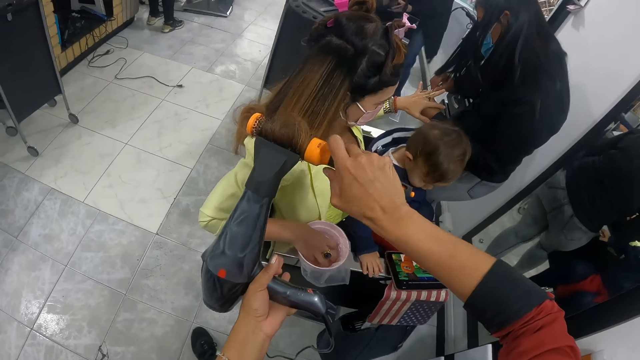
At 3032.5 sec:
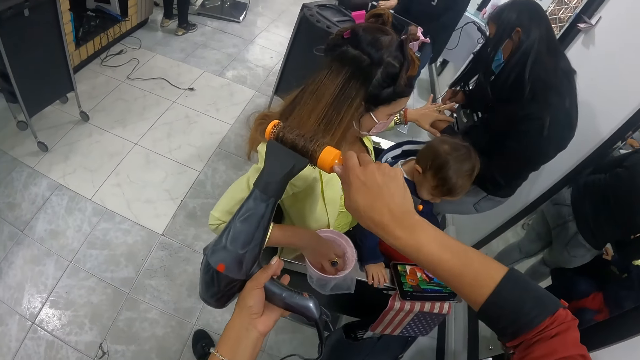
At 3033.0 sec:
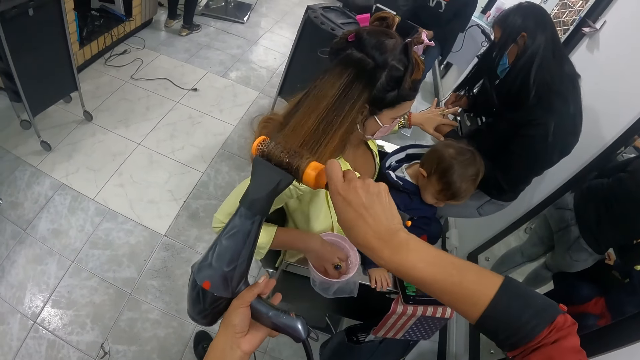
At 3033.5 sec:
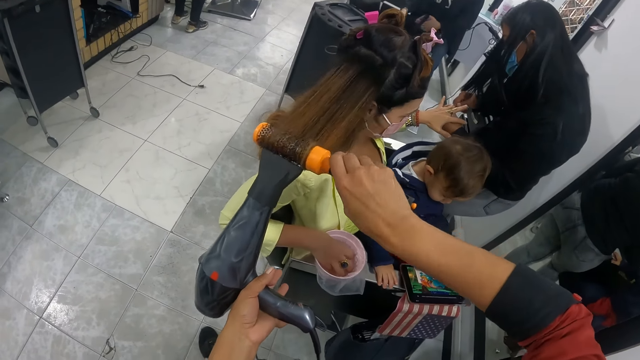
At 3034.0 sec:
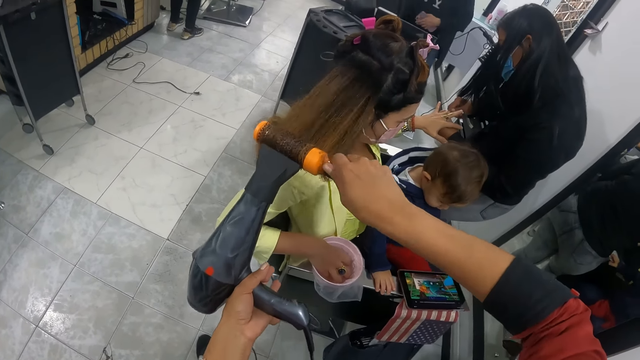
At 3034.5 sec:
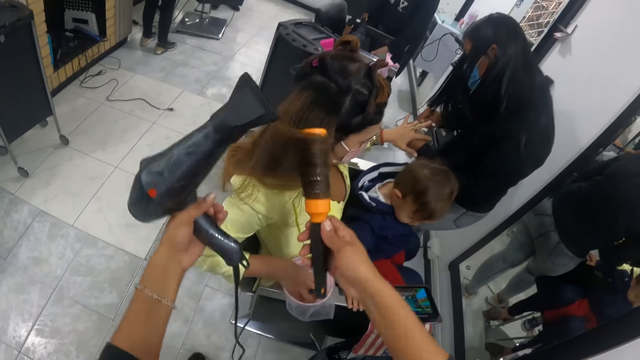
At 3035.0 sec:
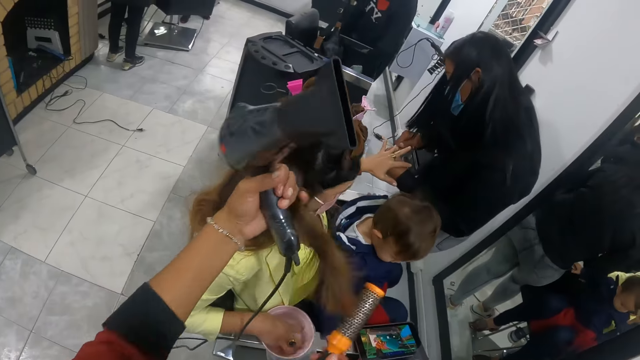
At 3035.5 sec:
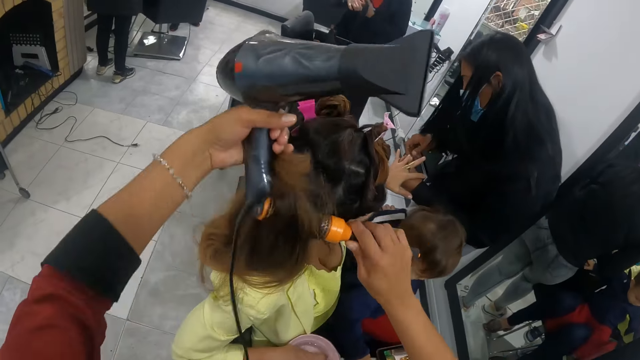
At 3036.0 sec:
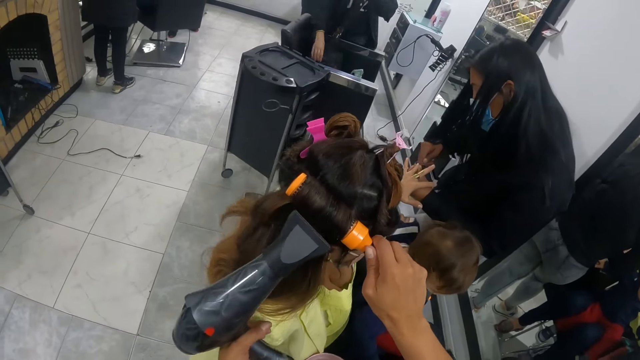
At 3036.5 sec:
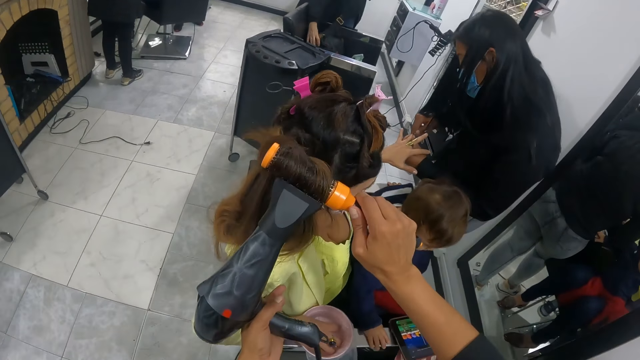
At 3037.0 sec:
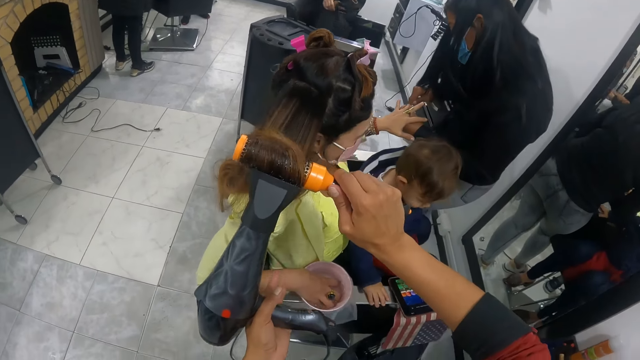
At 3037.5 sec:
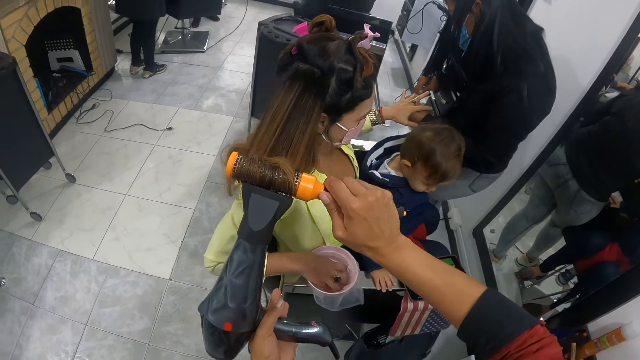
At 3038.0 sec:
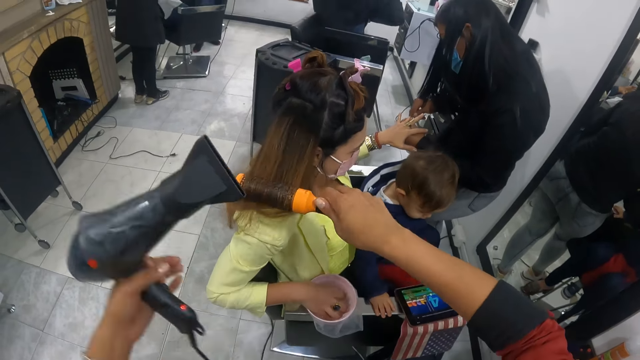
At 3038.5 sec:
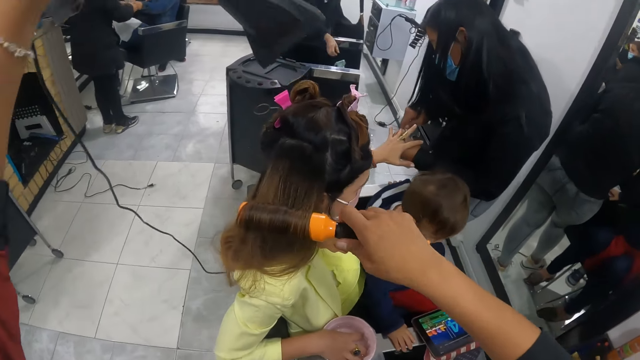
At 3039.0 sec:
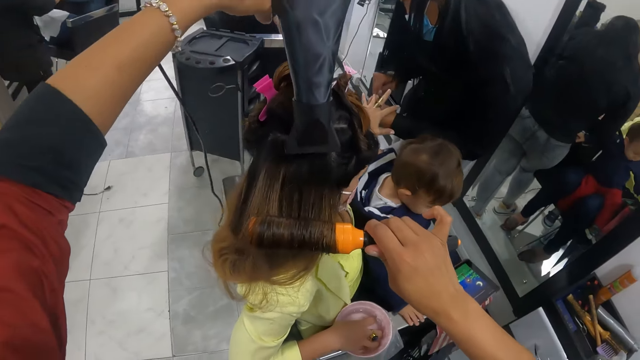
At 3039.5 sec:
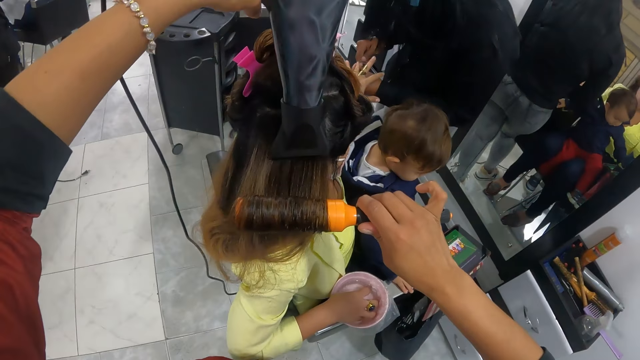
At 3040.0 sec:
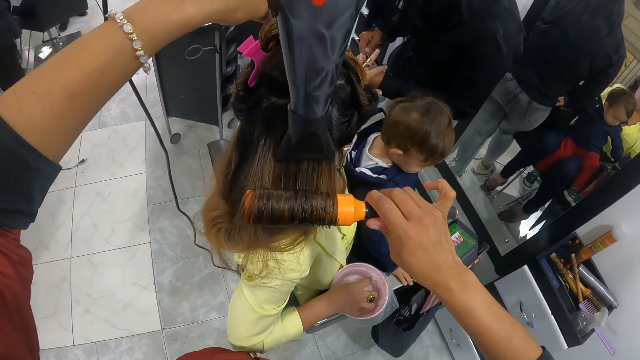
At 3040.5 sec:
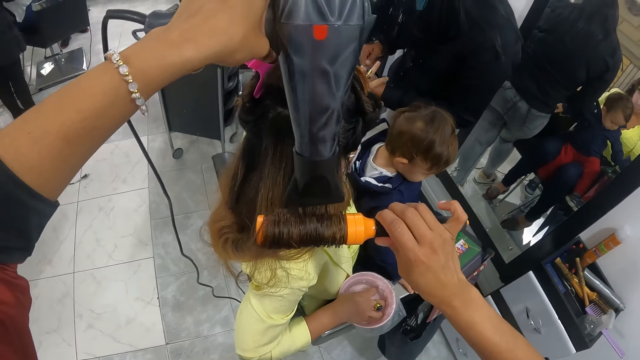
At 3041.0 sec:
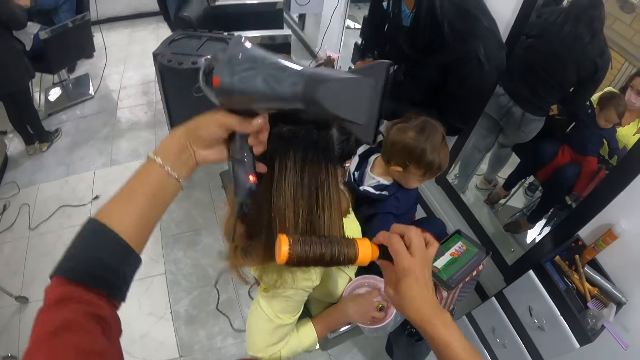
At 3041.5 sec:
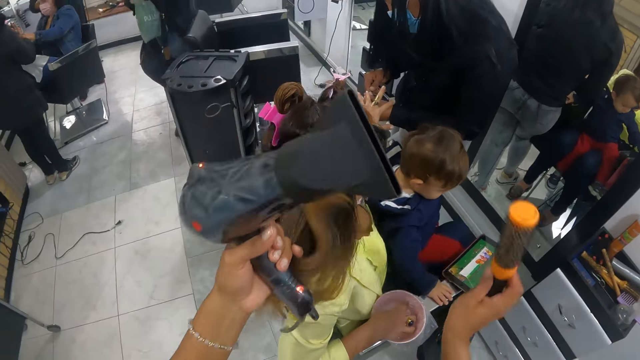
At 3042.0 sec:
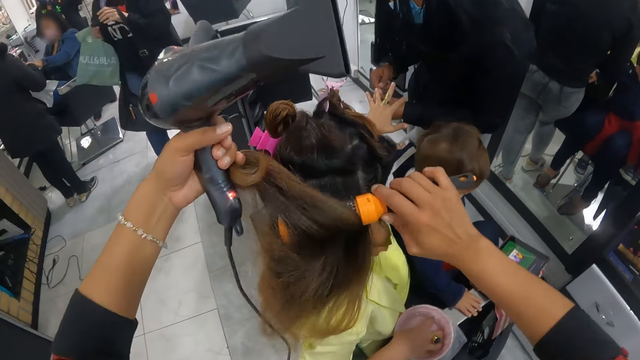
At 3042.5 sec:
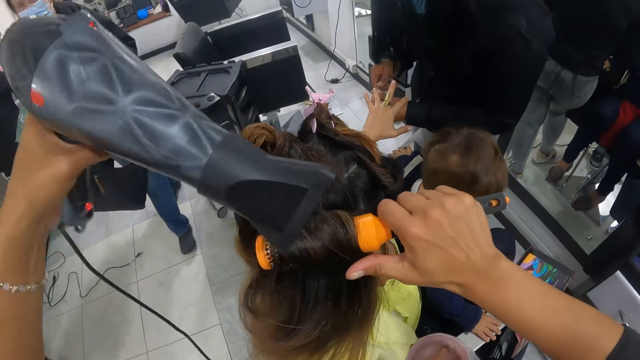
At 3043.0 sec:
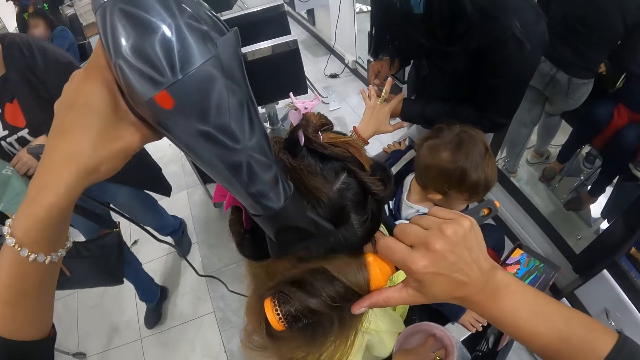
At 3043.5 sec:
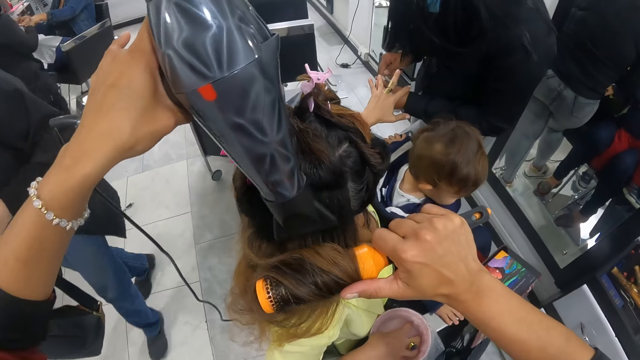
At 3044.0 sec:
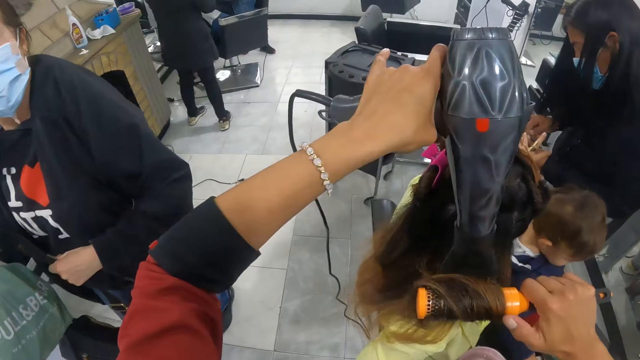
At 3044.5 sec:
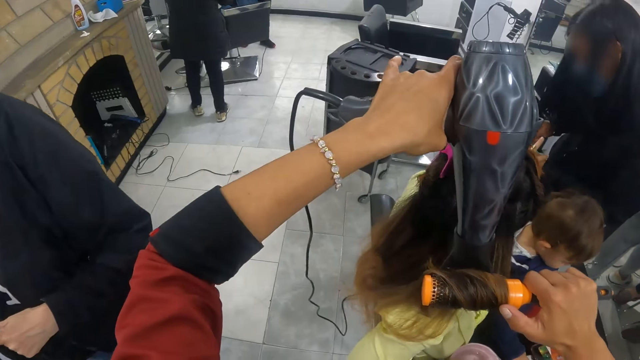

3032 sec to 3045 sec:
The camera wearer straightens a woman's hair. She rolls the hair into the blow brush in her right hand. She dries the woman's hair with the blow dryer in her left hand. She rolls the hair into the blow brush in her right hand. She dries the woman's hair with the blow dryer in her left hand. She holds the woman's hair with her left pinky finger. She puts the hair on the blow brush with her left hand. She dries the woman's hair with the blow dryer in her left hand. A person takes her bag on the chair. The camera wearer rolls the hair into the blow brush in her right hand. She dries the woman's hair with the blow dryer in her left hand. She straightens the woman's hair. She holds the woman's hair with her left pinky finger. She puts the hair on the blow brush with her left hand. She dries the woman's hair with the blow dryer in her left hand.

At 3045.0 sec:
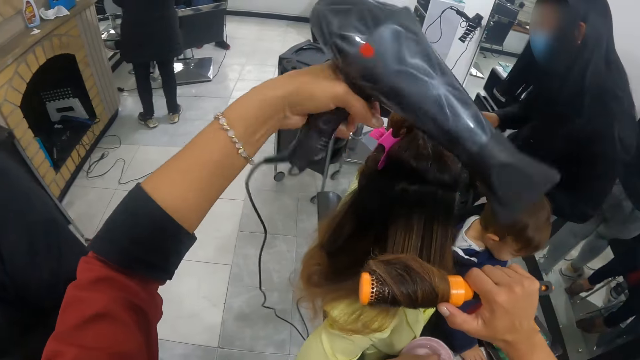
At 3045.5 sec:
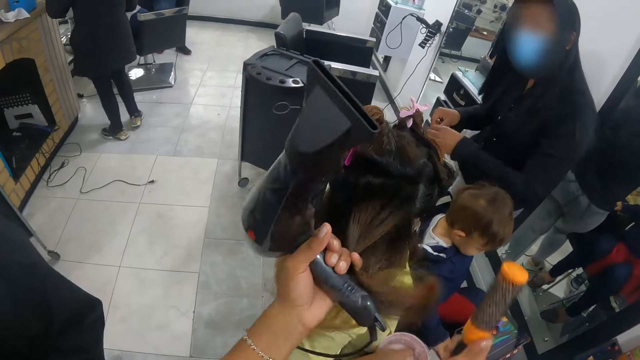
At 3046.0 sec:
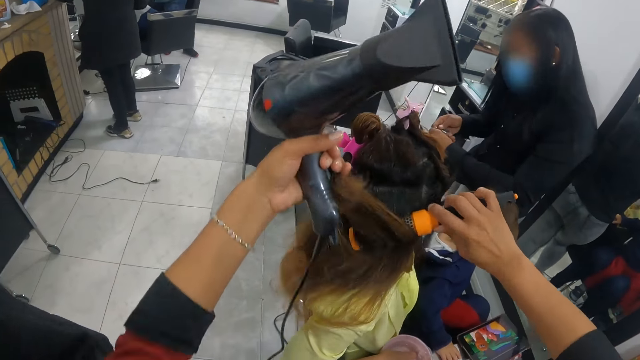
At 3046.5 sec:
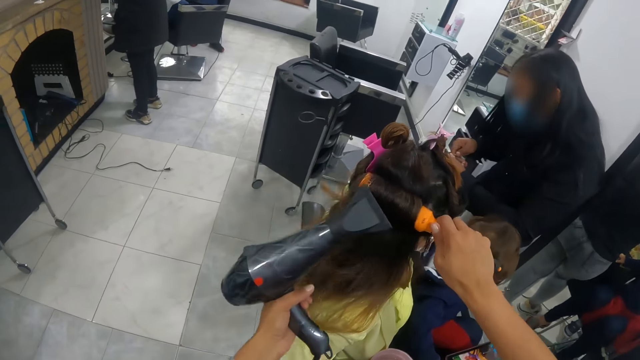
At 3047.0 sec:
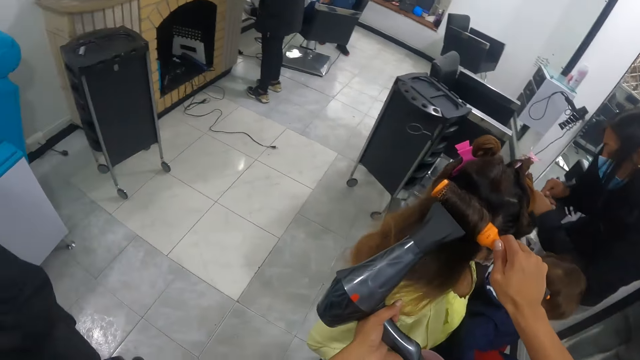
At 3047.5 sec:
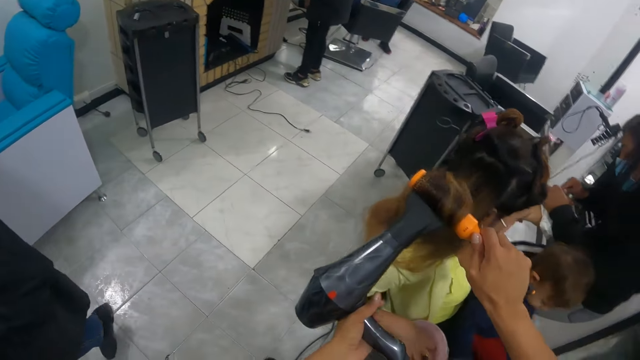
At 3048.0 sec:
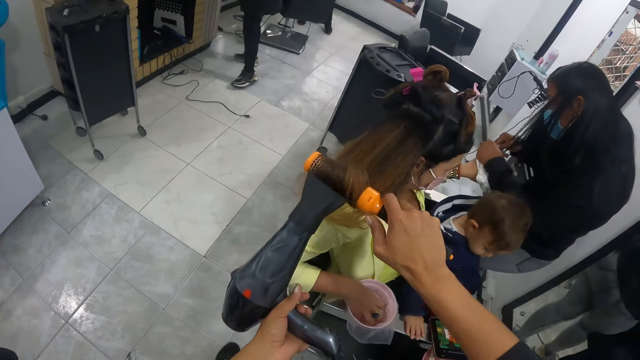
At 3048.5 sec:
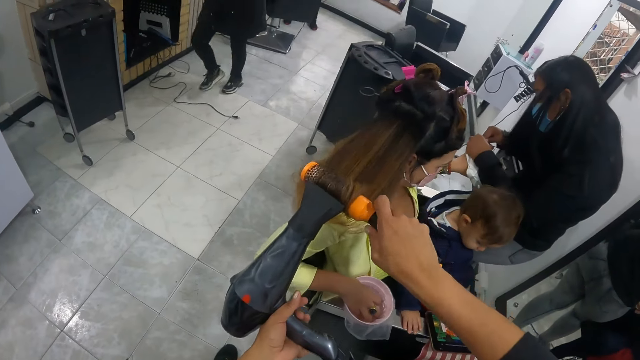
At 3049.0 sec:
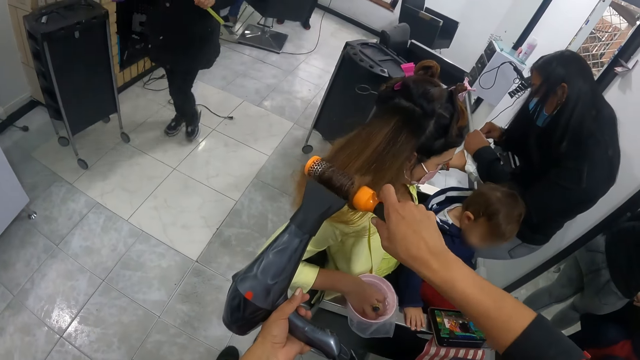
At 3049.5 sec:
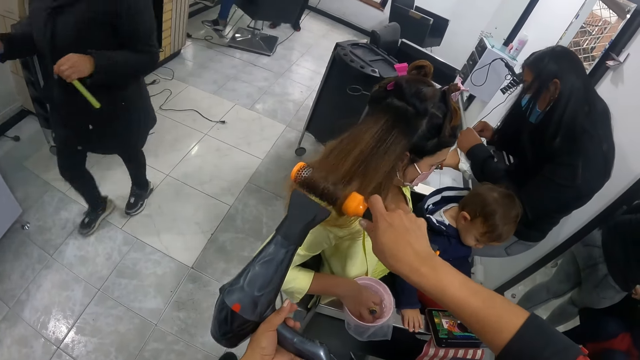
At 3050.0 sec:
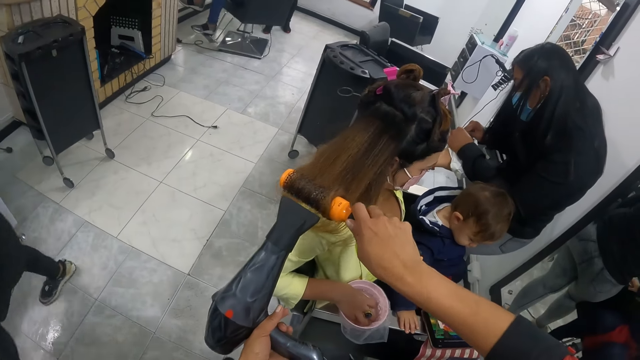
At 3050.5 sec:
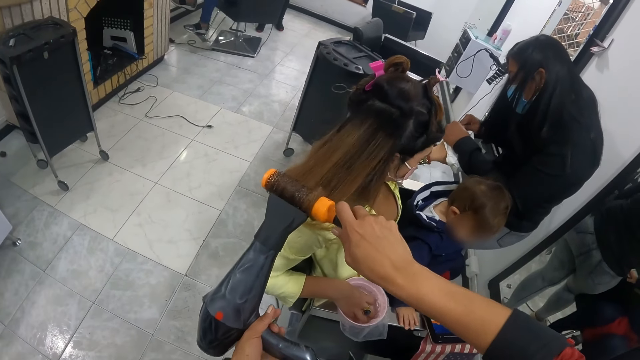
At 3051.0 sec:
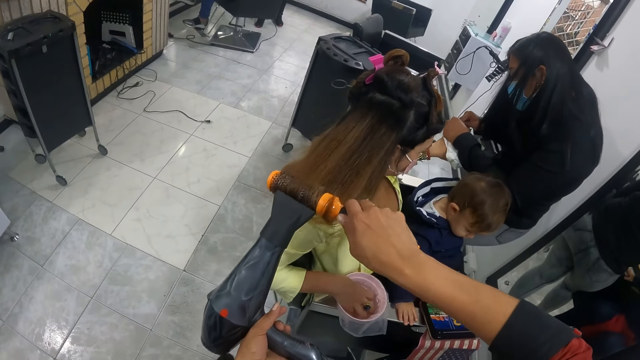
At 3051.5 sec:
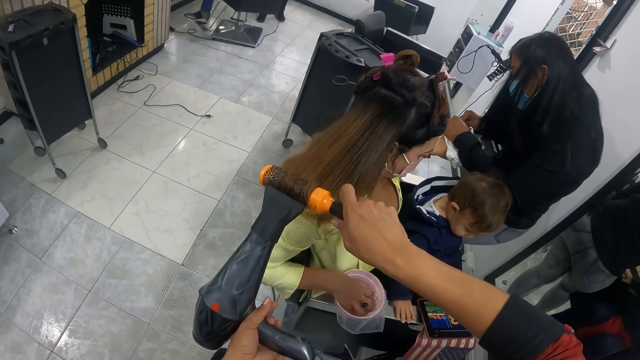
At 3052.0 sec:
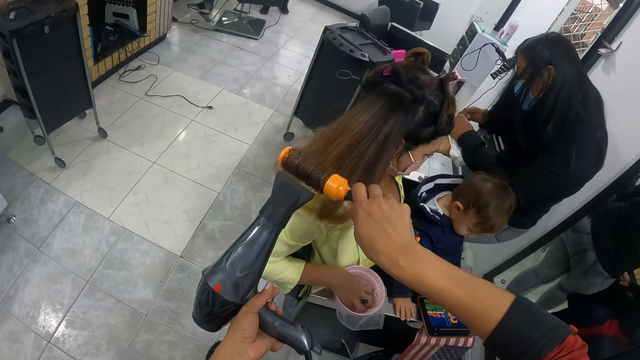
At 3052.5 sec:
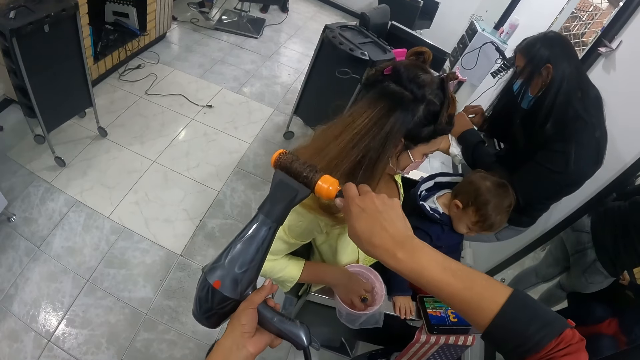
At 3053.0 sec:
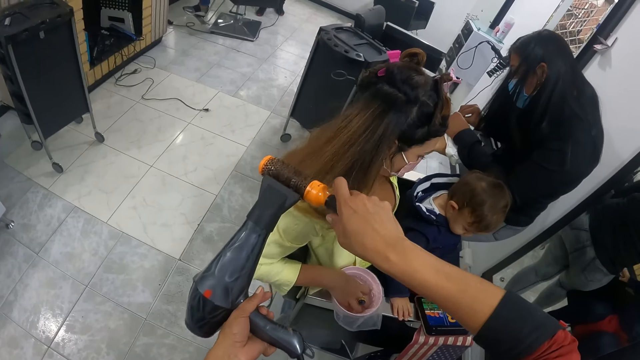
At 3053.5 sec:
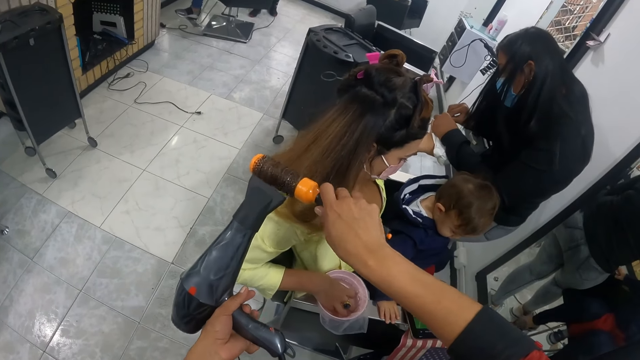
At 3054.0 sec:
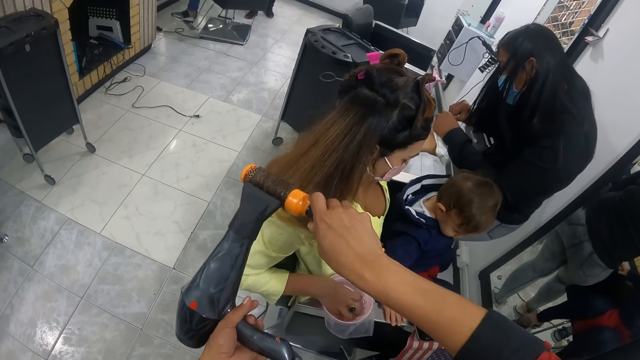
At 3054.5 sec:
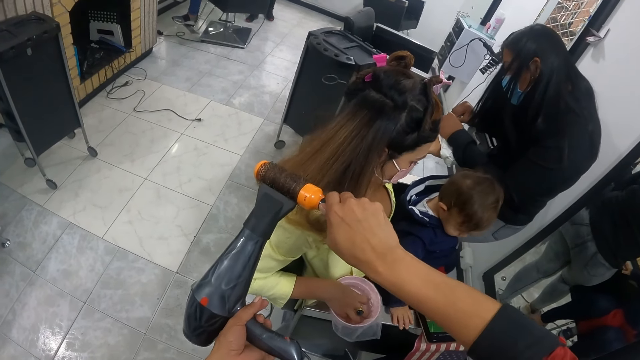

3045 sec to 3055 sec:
The camera wearer holds the woman's hair with her left pinky finger. She puts the hair on the blow brush with her left hand. She dries the woman's hair with the blow dryer in her left hand. She rolls the hair into the blow brush in her right hand. She dries the woman's hair with the blow dryer in her left hand. She rolls the hair into the blow brush in her right hand. She dries the woman's hair with the blow dryer in her left hand. She leaves with a basin on her hand. She rolls the hair into the blow brush in her right hand. She dries the woman's hair with the blow dryer in her left hand. She straightens the woman's hair.
